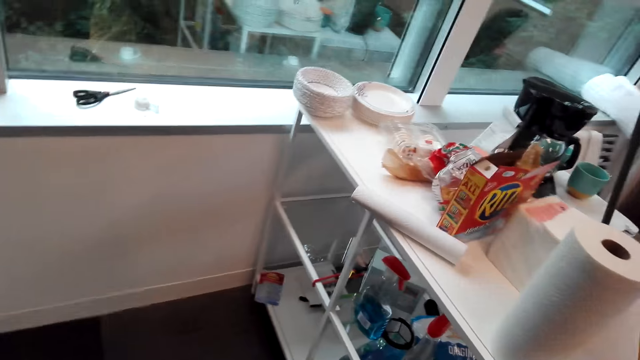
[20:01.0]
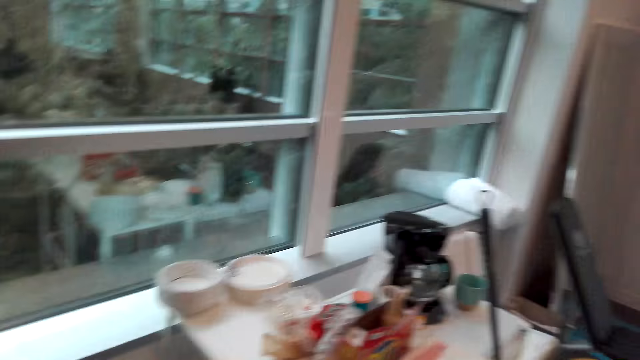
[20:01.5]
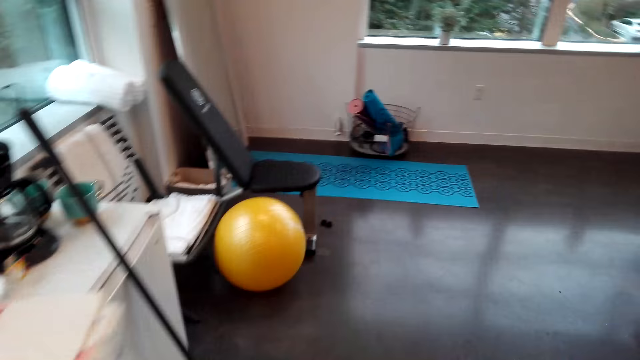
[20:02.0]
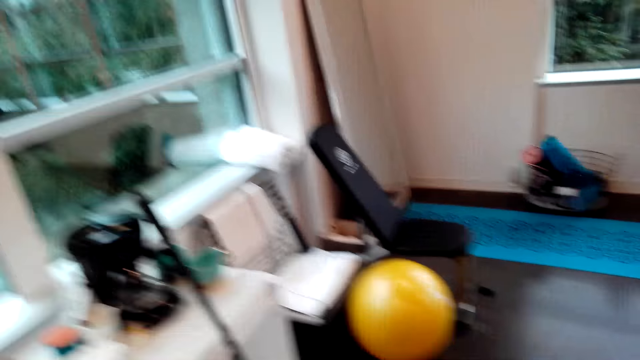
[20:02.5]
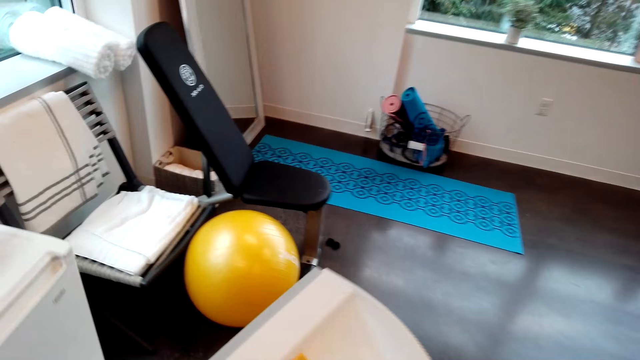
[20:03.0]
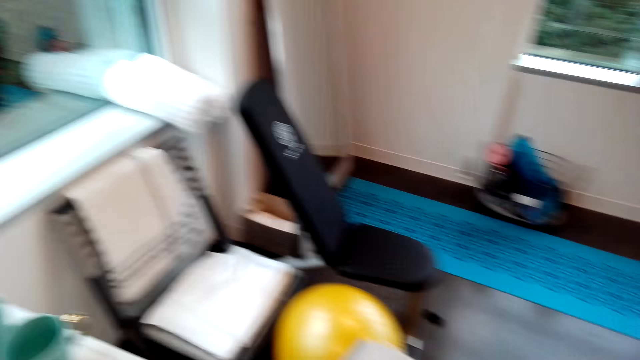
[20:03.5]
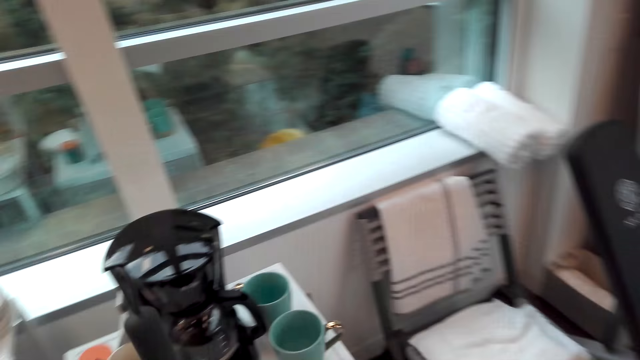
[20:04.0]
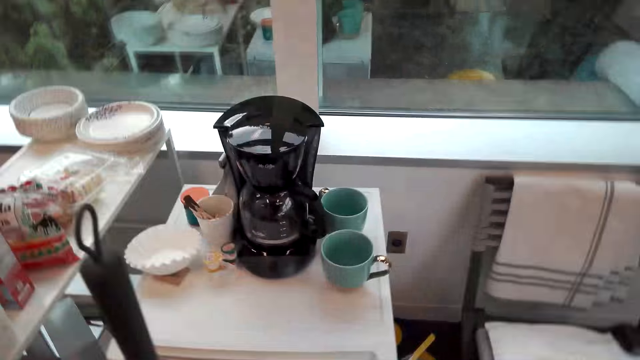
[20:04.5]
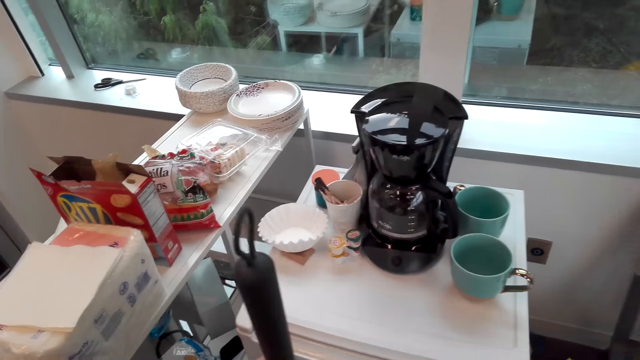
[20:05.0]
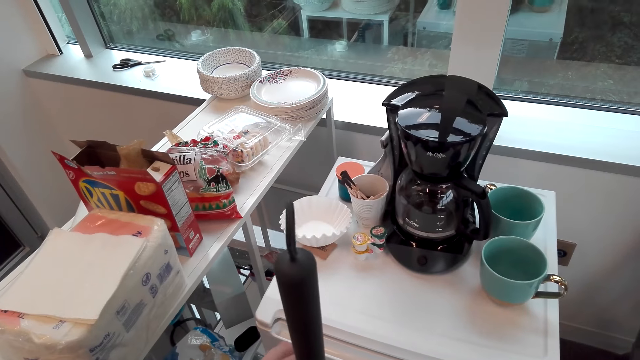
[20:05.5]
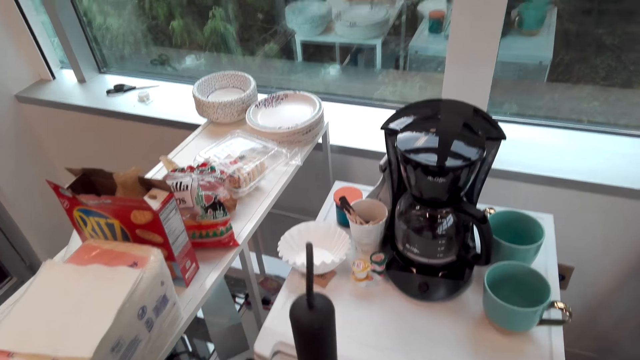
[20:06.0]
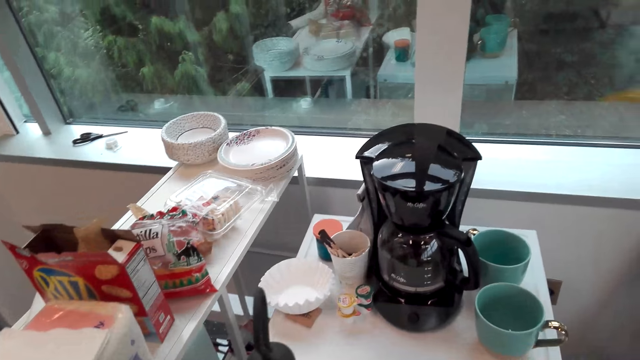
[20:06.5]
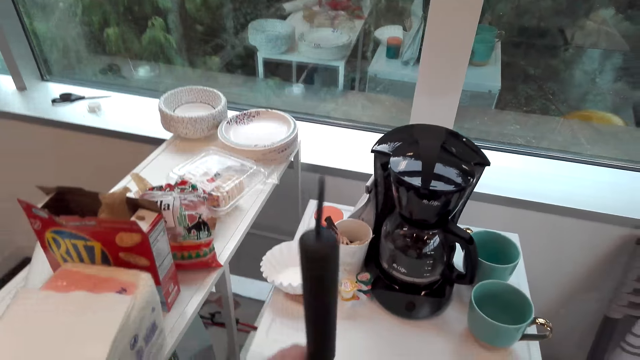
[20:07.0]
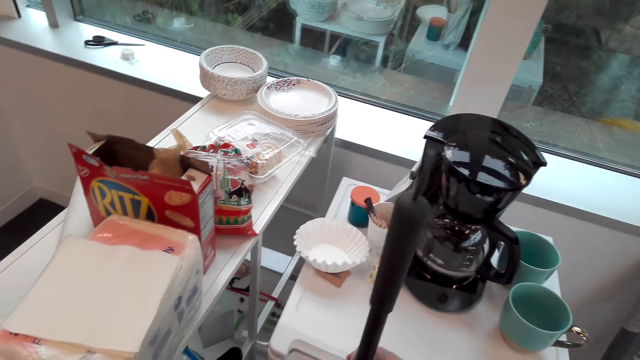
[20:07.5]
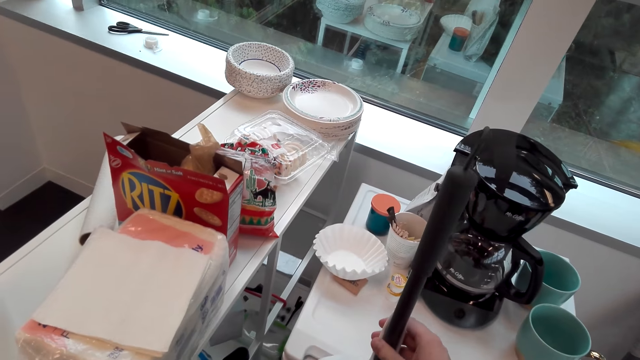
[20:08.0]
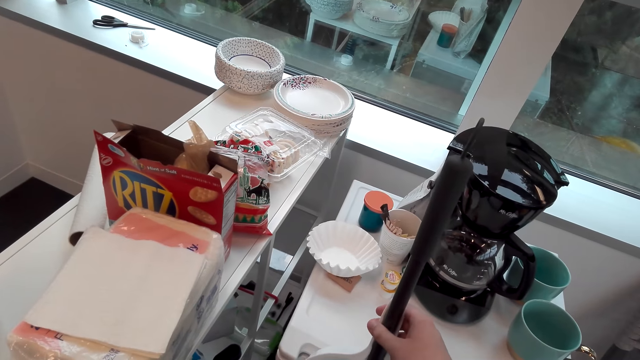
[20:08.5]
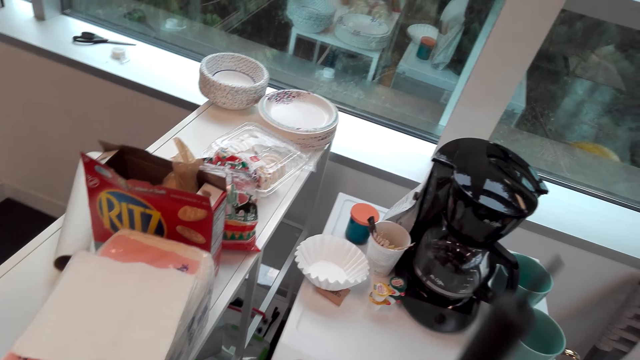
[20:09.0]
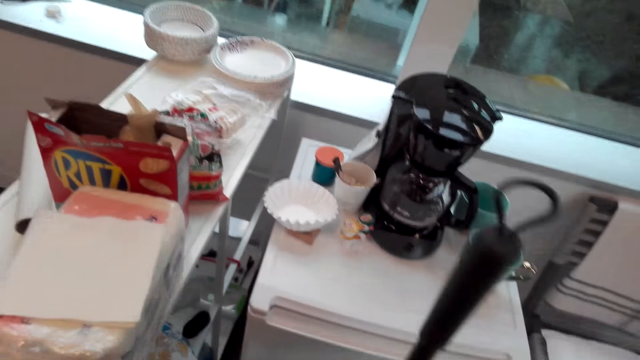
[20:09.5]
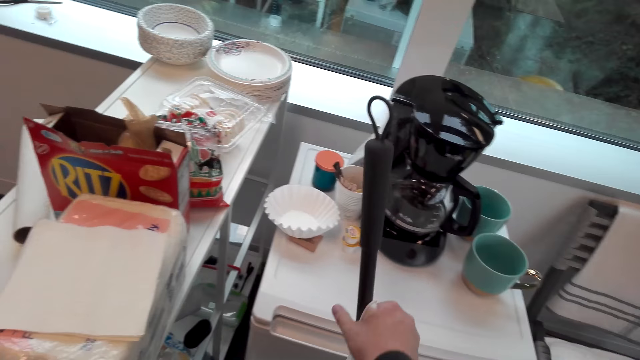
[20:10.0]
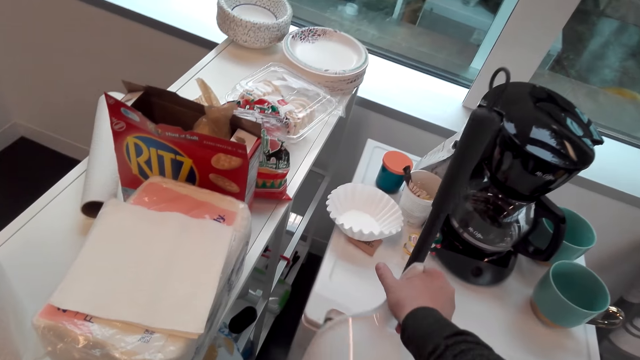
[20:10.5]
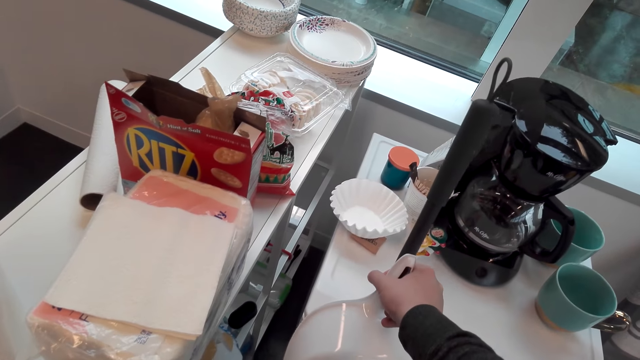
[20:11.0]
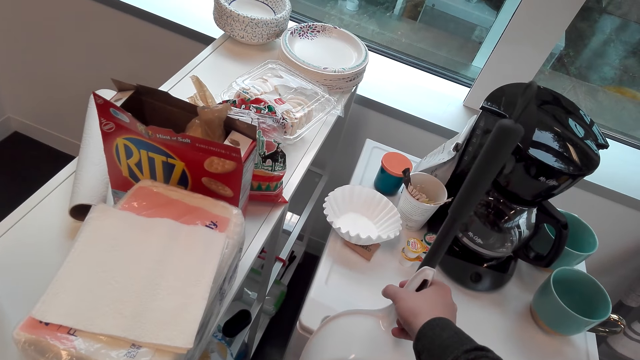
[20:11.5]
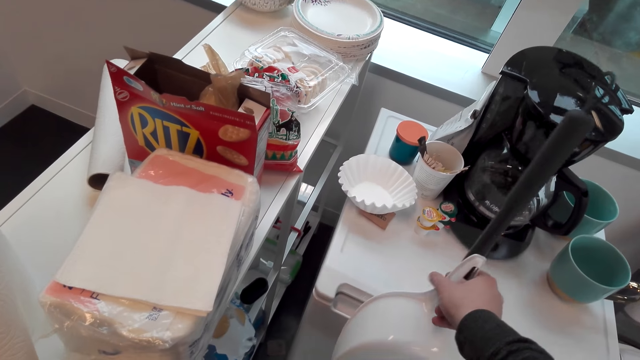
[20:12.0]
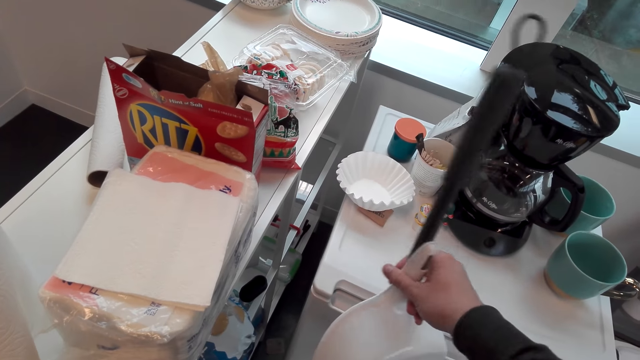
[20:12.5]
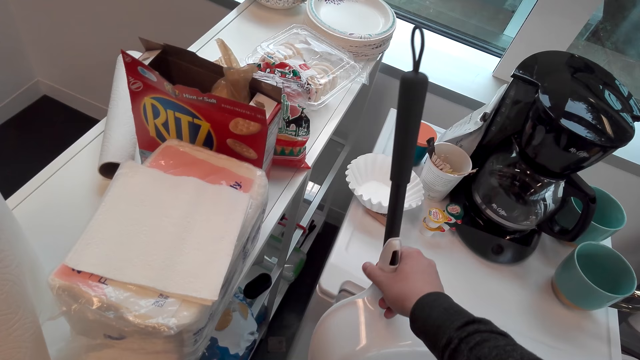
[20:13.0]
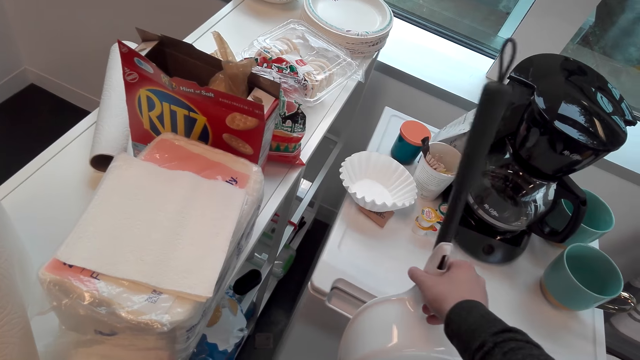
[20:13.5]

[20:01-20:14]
The camera wearer adjusts the sweeping brush. They attach the dust pan on the hand broom. They put the hand broom on the fridge.

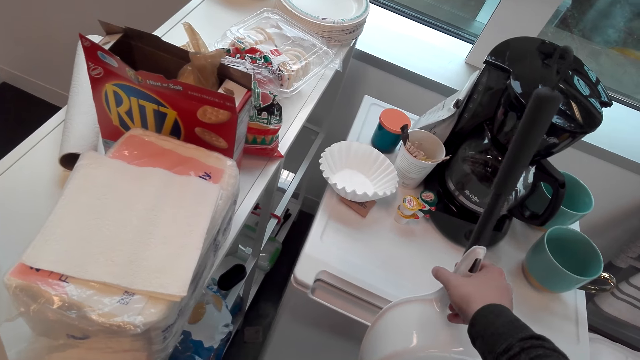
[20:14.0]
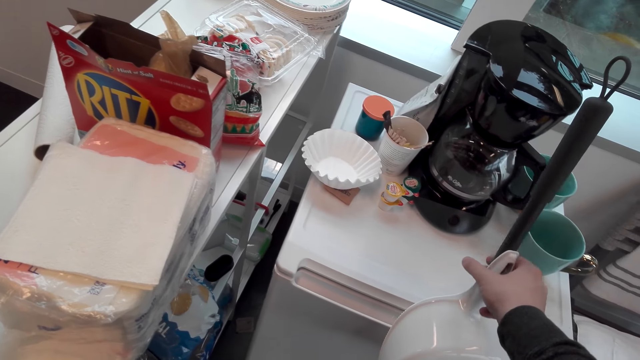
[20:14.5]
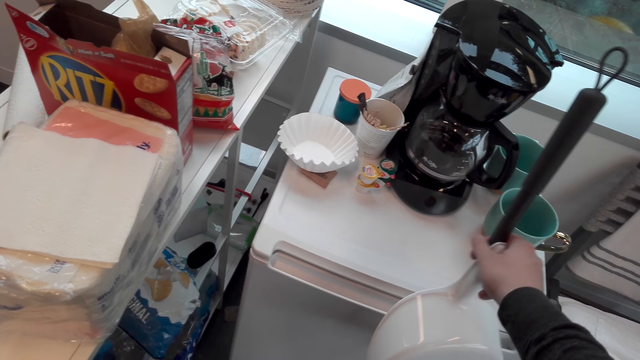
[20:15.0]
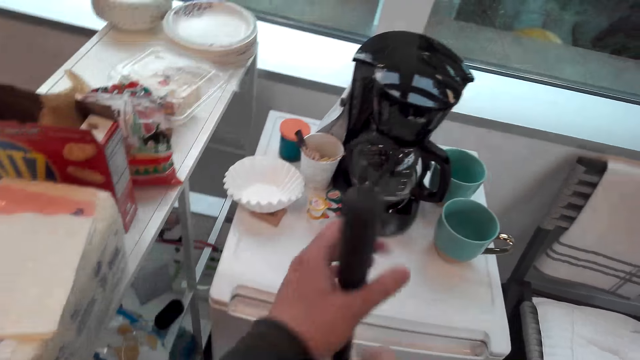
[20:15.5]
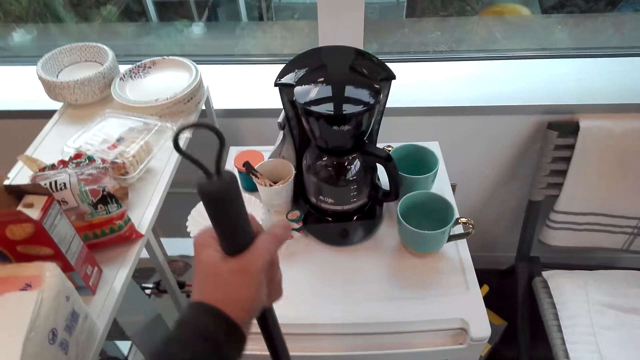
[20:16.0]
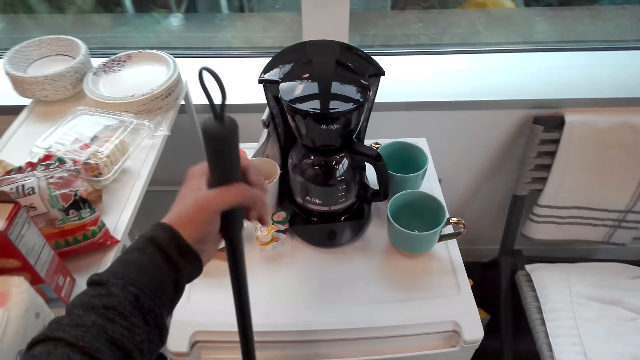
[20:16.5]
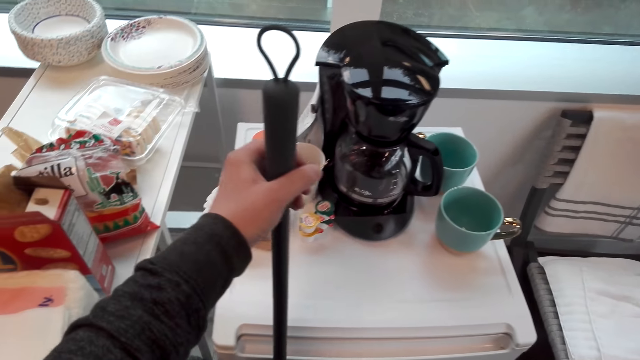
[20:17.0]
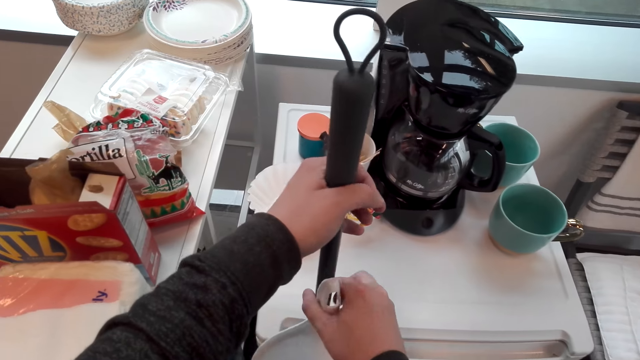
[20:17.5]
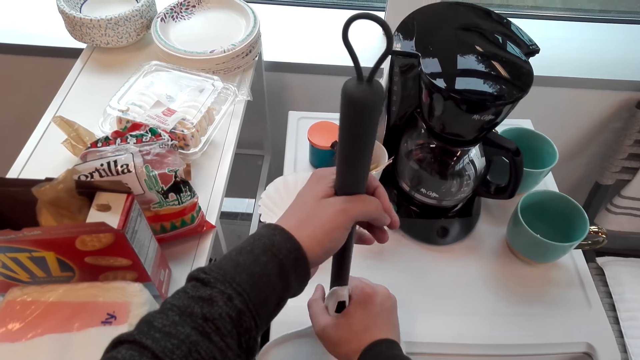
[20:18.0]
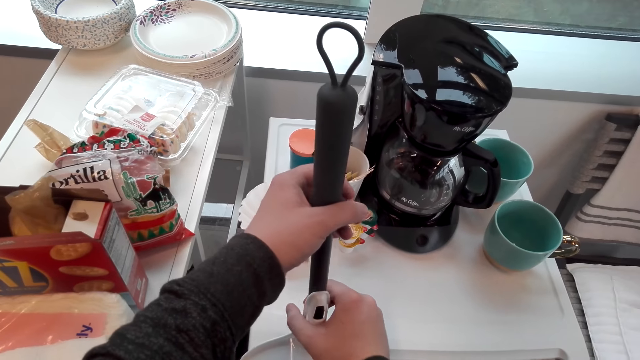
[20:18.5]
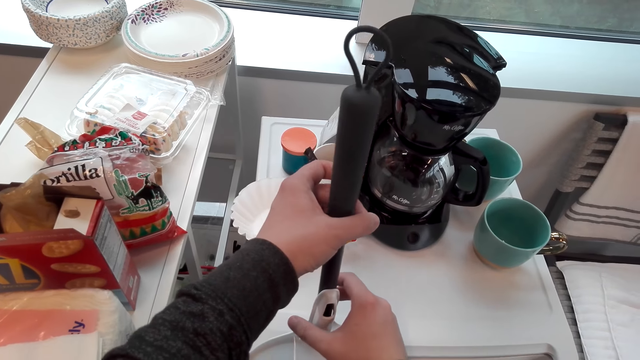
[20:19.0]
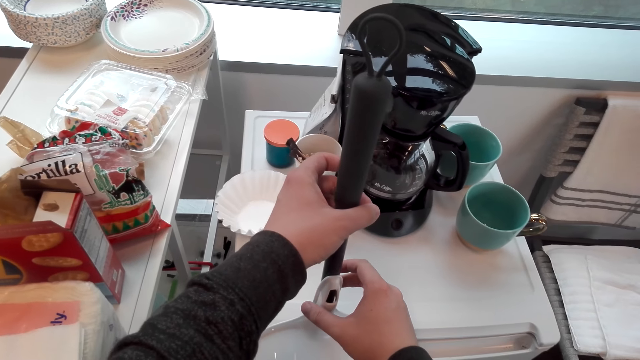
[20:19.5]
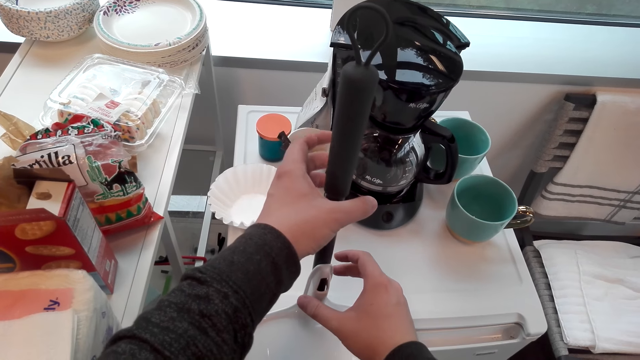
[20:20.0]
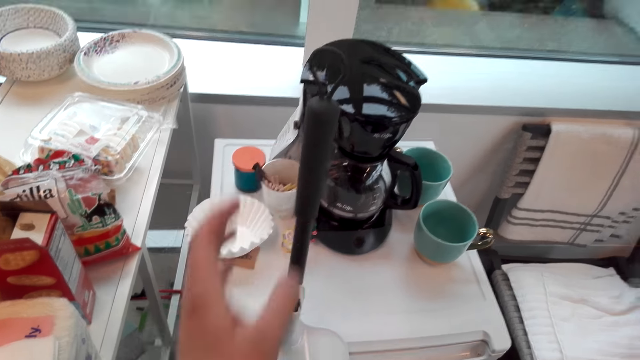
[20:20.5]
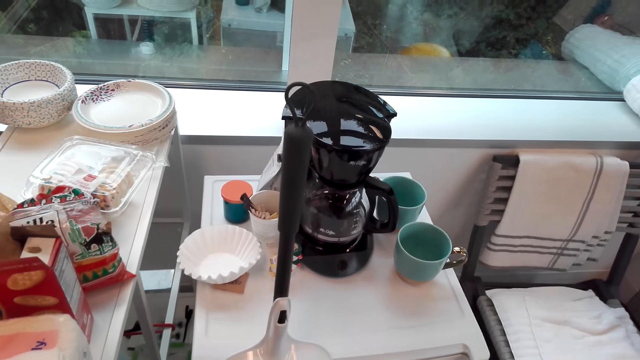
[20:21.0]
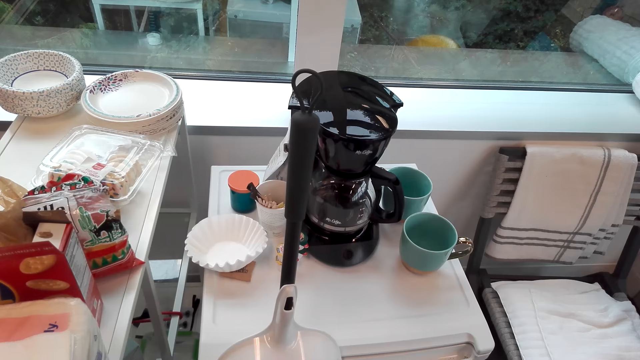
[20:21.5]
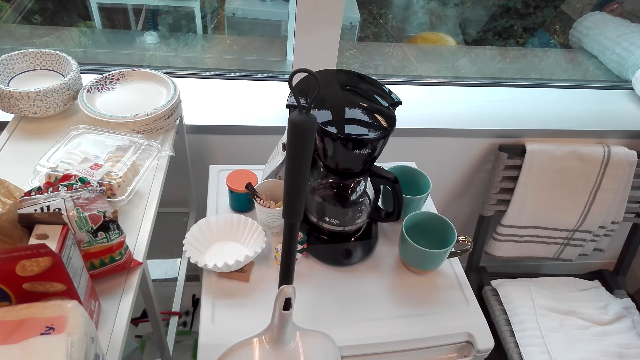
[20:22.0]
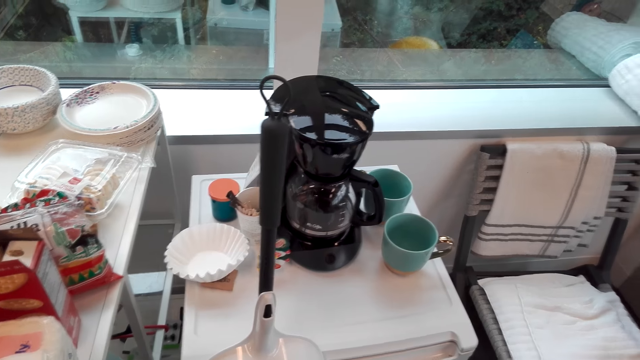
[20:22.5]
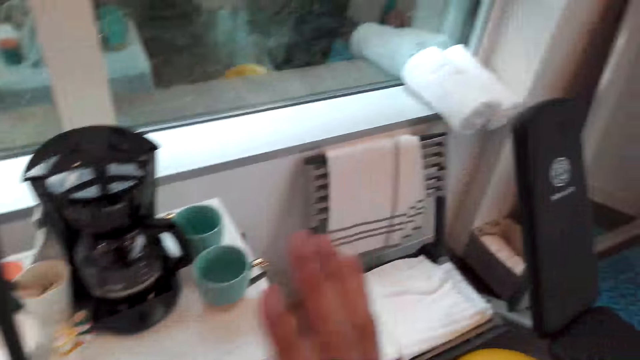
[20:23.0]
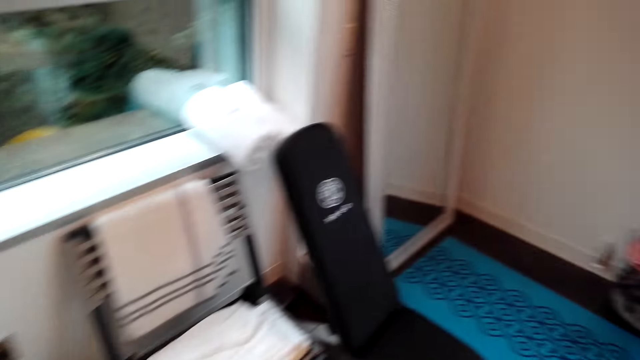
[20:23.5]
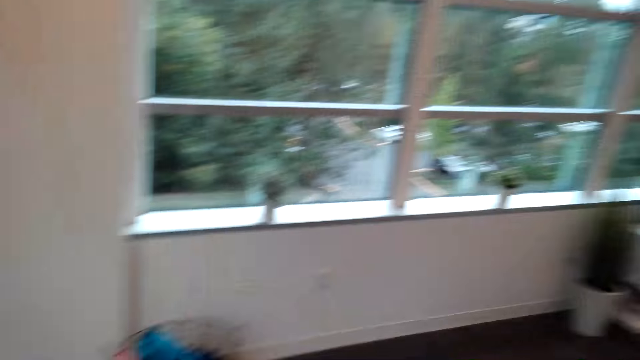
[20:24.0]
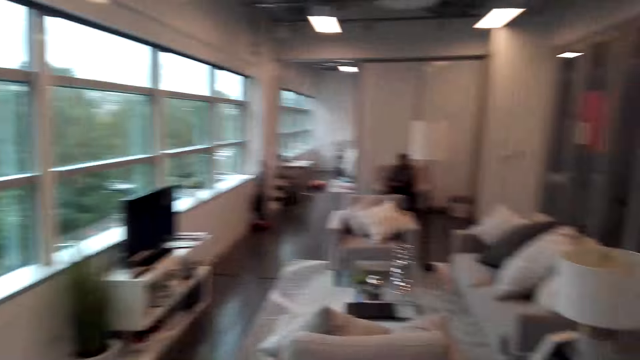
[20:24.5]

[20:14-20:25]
The camera wearer detaches the dust pan from the hand broom. They attach the dust pan on the hand broom. They walk around the room.
